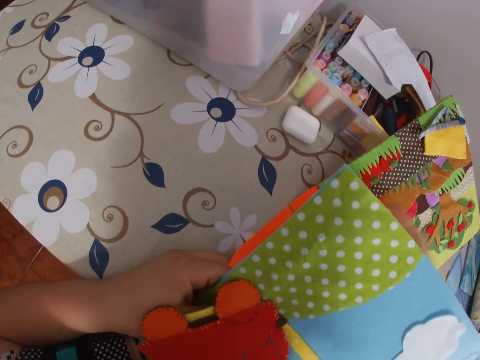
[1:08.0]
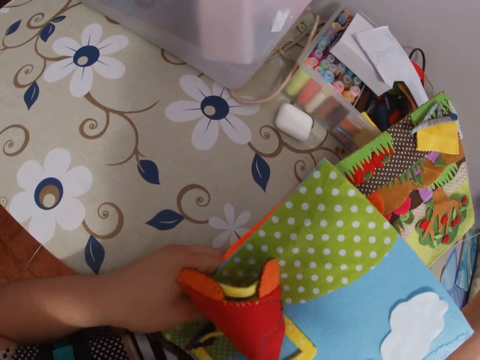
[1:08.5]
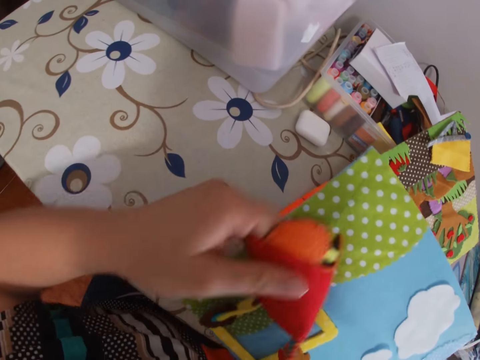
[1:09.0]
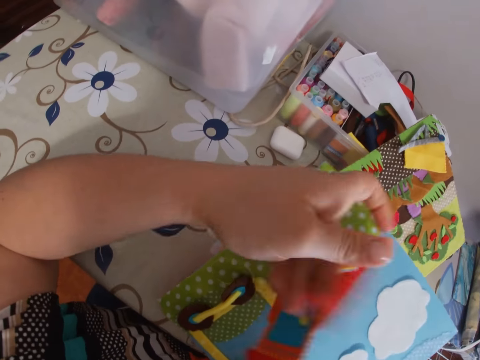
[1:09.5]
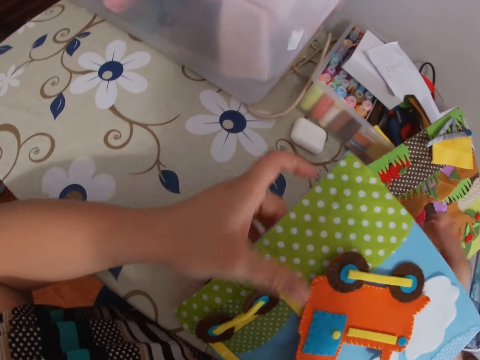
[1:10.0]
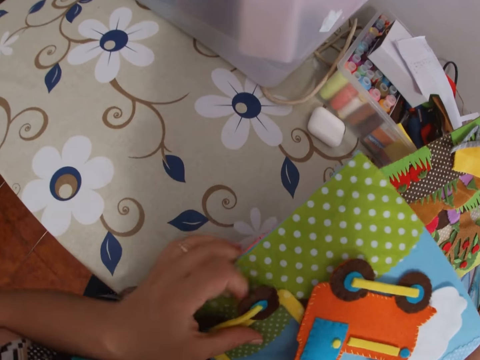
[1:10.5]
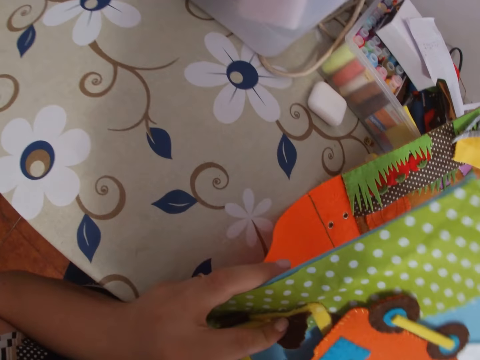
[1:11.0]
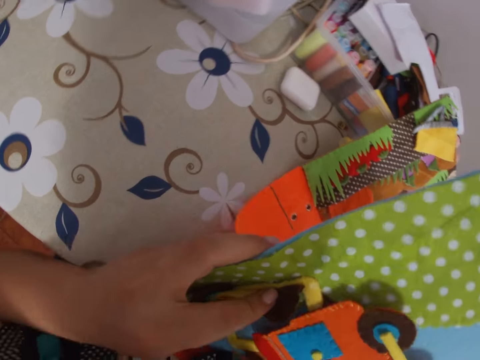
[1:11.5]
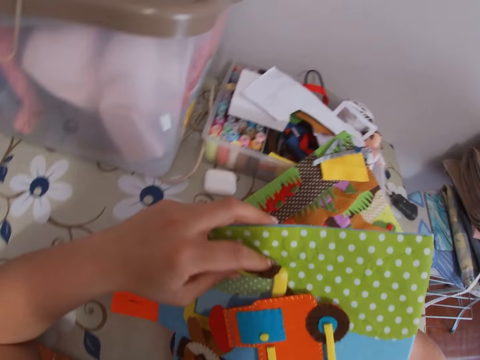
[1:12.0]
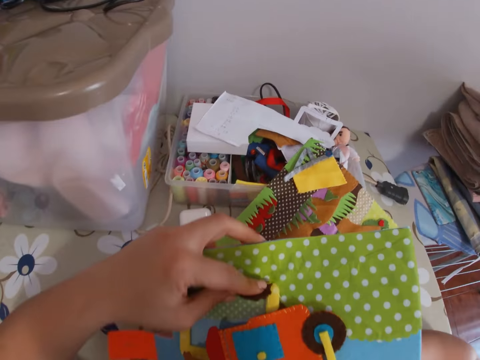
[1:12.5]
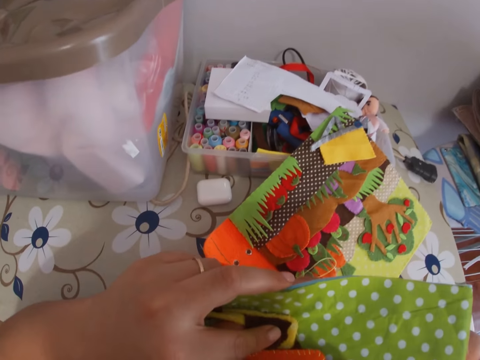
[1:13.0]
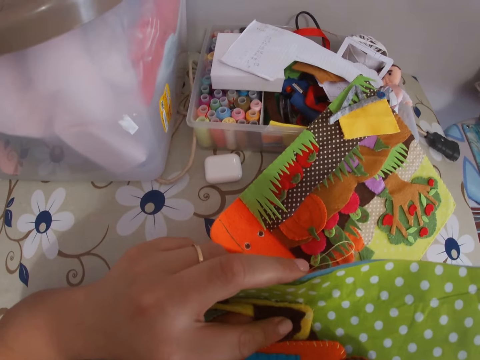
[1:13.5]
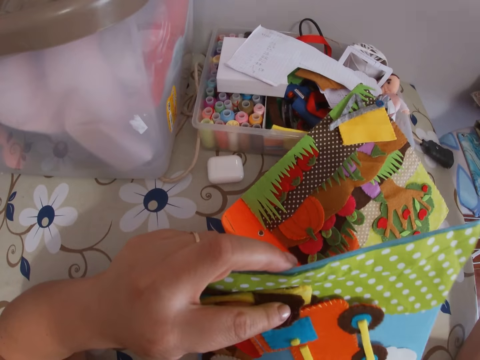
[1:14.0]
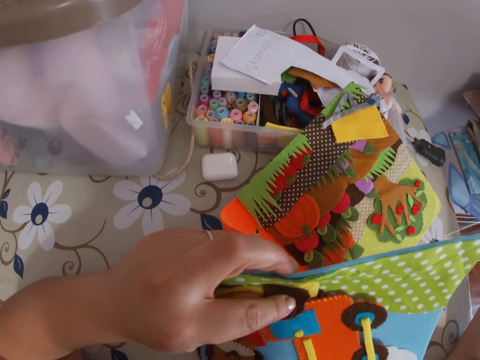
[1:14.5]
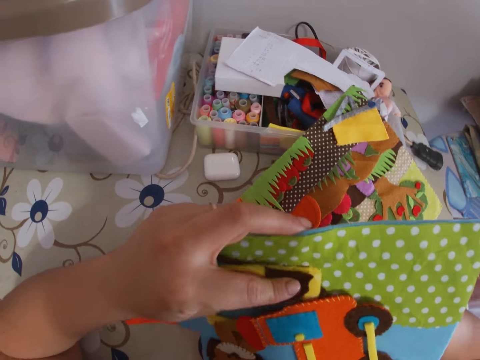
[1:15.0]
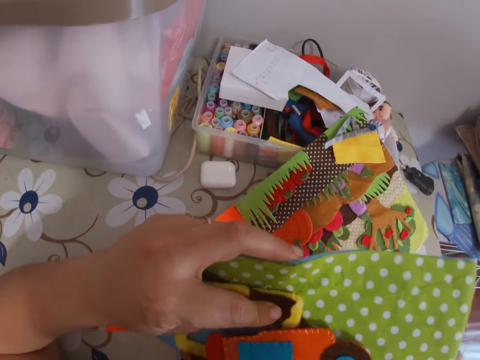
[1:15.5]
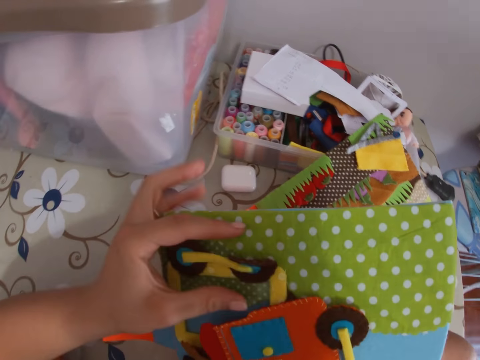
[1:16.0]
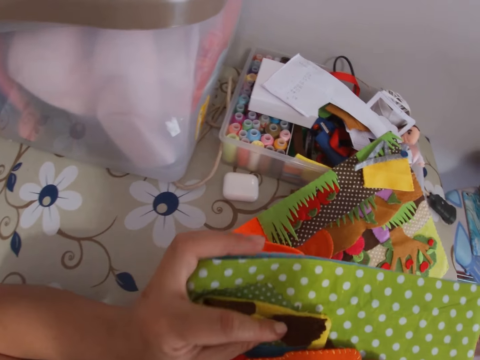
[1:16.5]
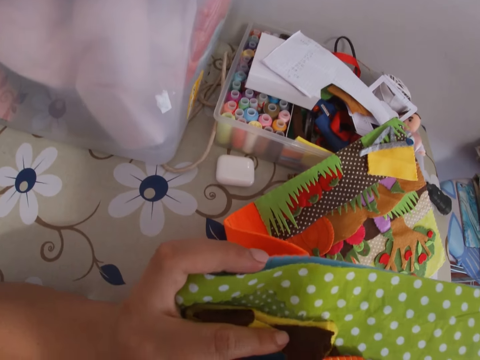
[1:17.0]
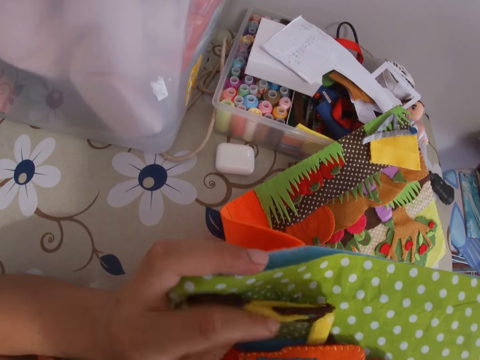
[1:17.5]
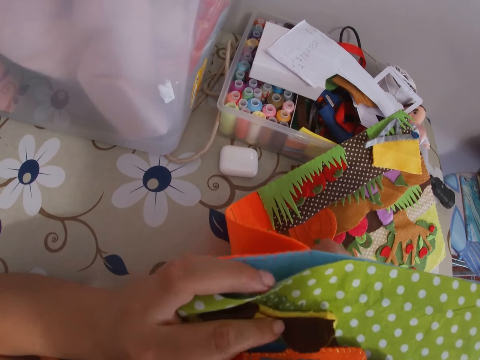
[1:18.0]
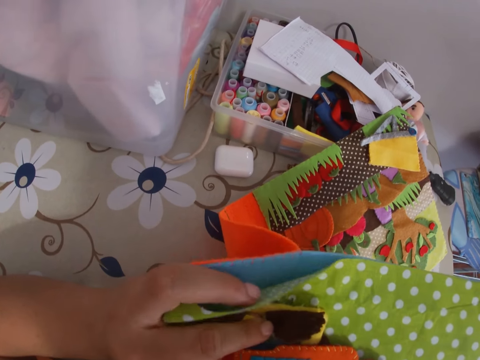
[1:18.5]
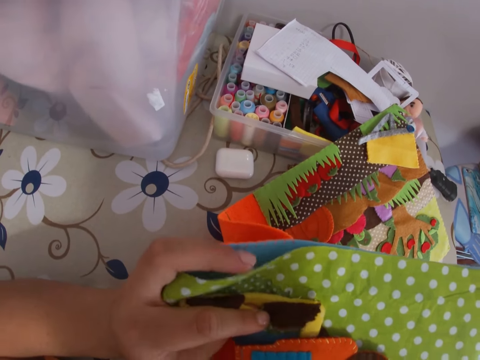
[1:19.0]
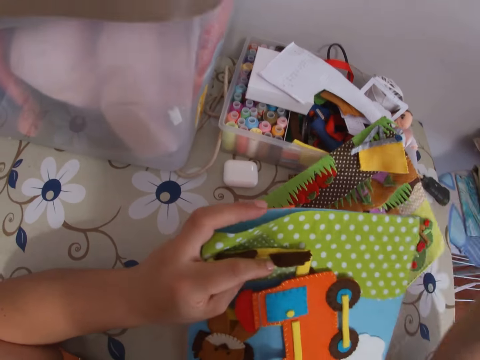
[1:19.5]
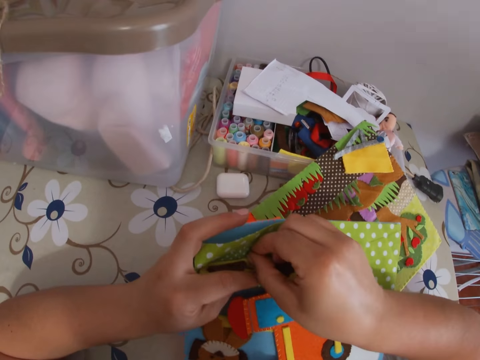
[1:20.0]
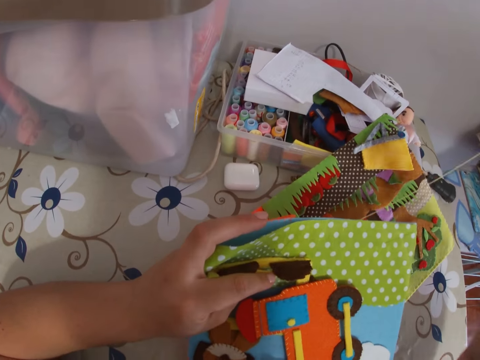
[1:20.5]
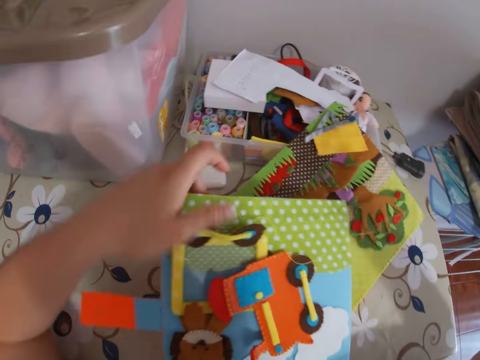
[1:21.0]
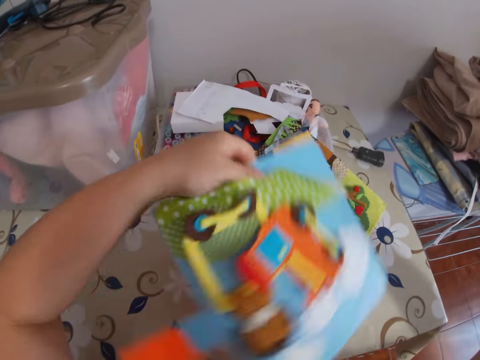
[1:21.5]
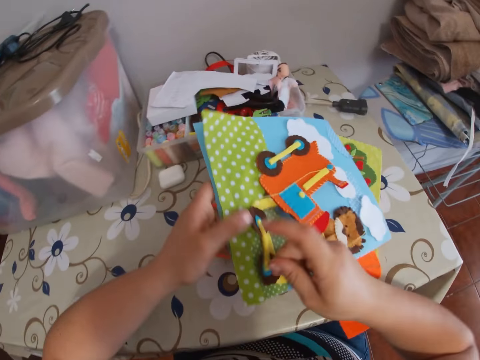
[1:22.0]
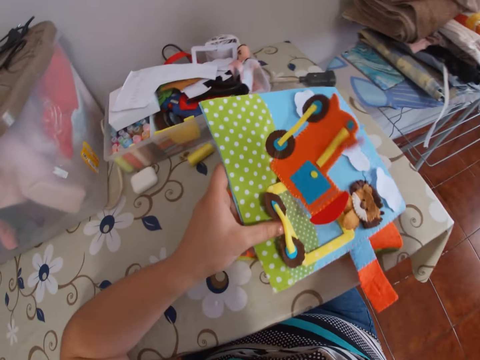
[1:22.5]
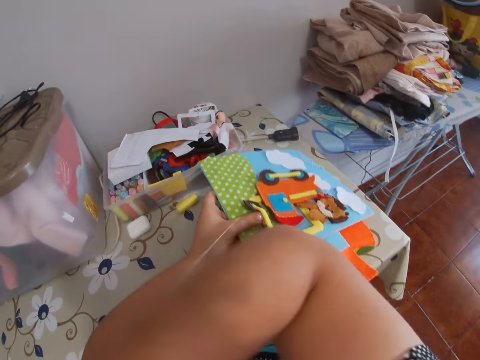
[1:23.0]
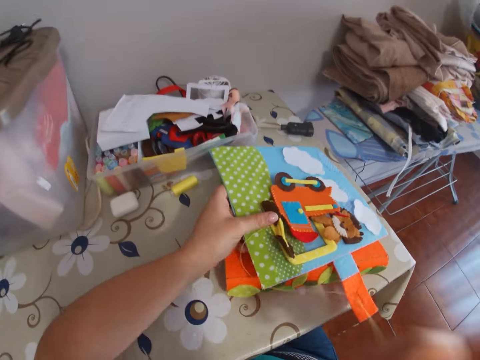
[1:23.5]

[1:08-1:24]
The camera wearer pulls the thread with her right hand. She pushes the pattern aside. She sews the cardboard with the needle to the book. She pulls the needle. She pulls the thread with her right hand. She moves the cardboard on the table and turns the book.

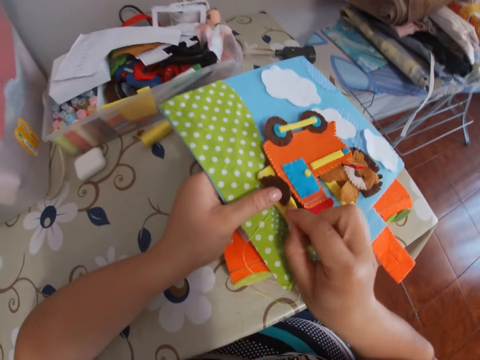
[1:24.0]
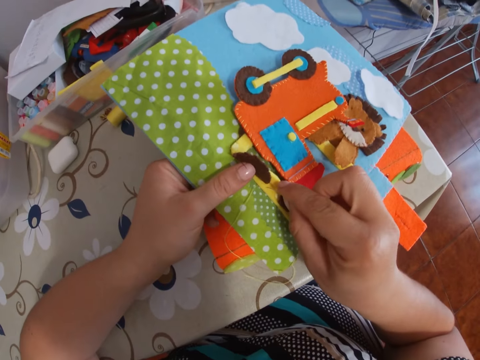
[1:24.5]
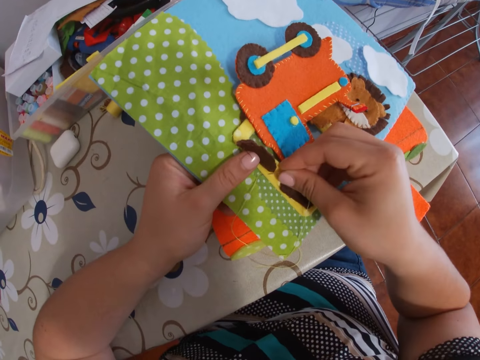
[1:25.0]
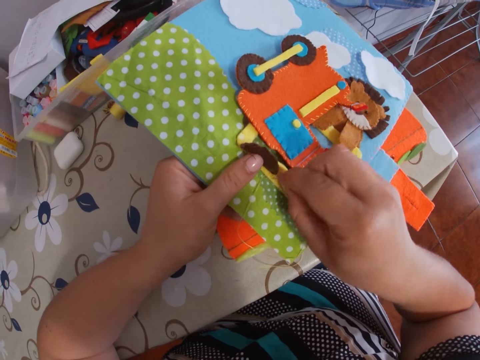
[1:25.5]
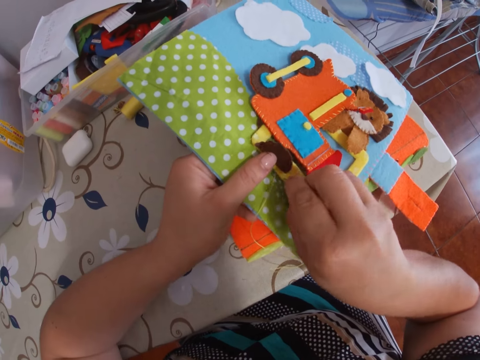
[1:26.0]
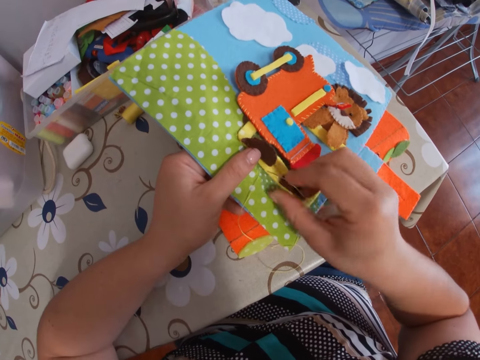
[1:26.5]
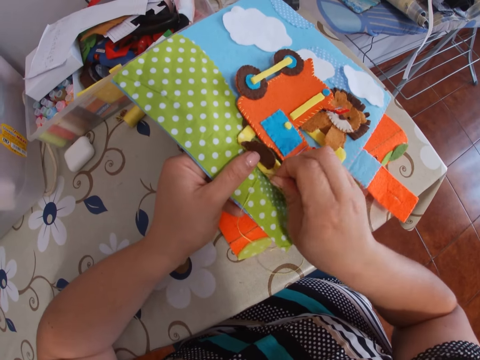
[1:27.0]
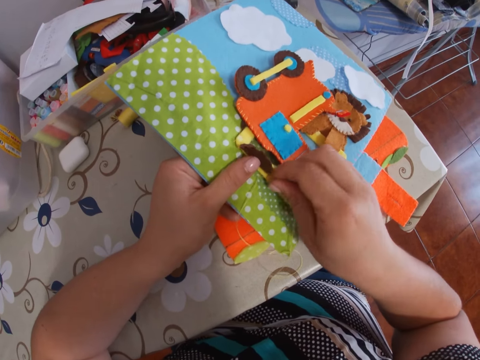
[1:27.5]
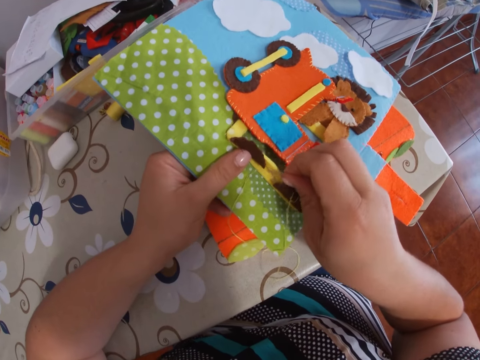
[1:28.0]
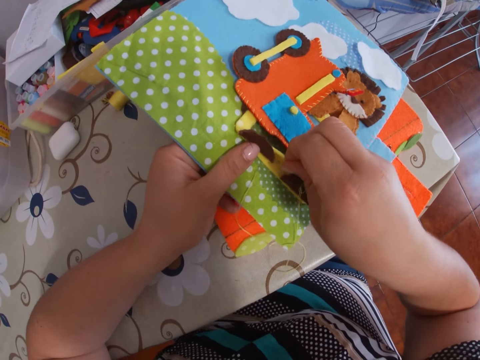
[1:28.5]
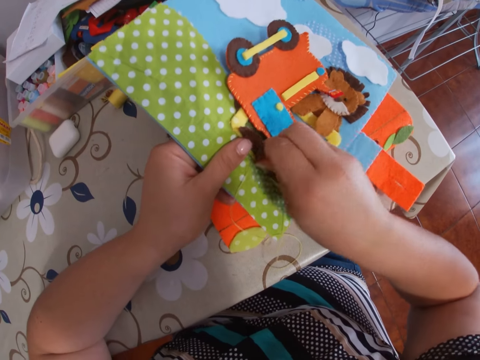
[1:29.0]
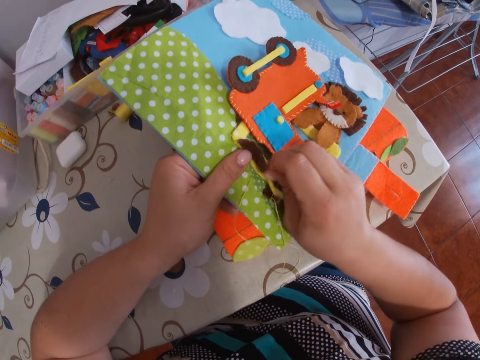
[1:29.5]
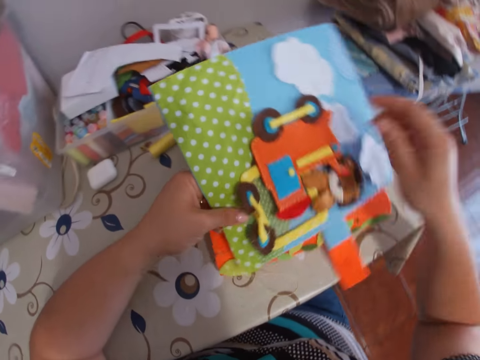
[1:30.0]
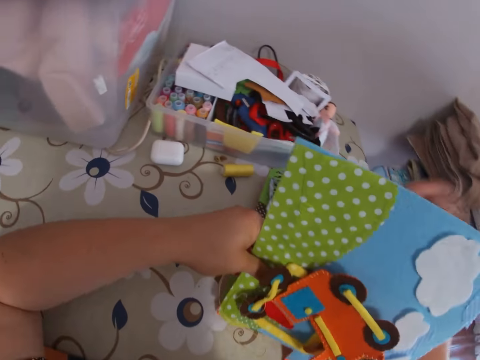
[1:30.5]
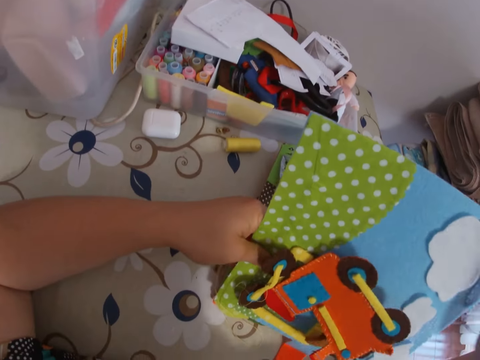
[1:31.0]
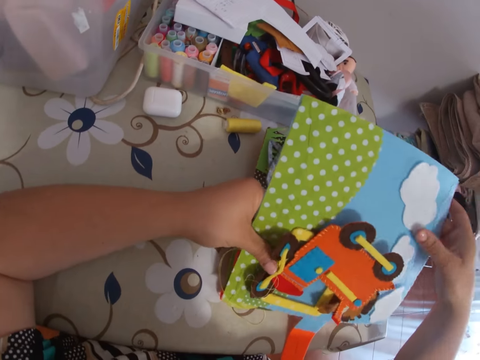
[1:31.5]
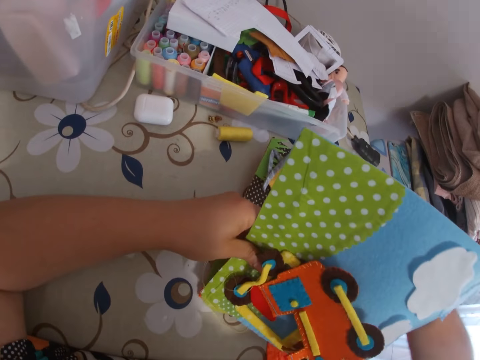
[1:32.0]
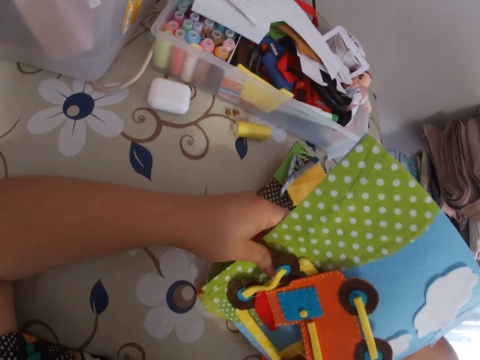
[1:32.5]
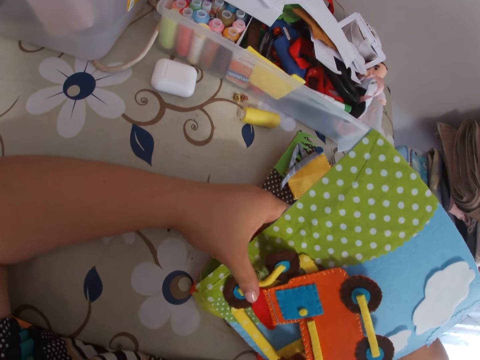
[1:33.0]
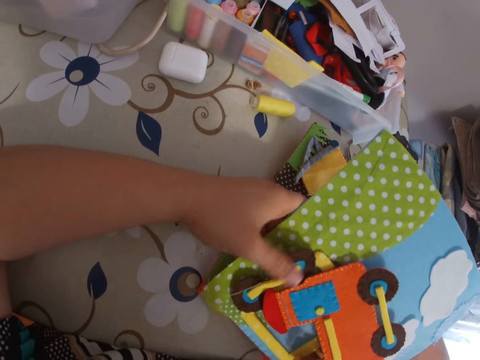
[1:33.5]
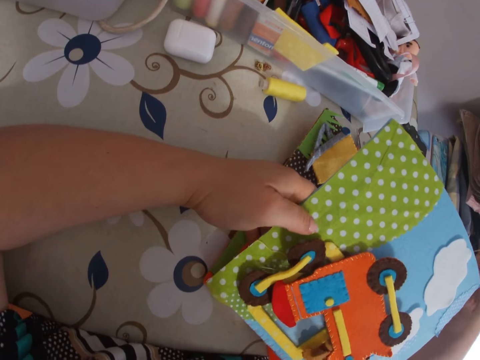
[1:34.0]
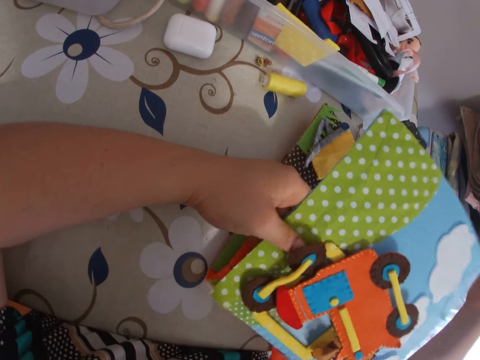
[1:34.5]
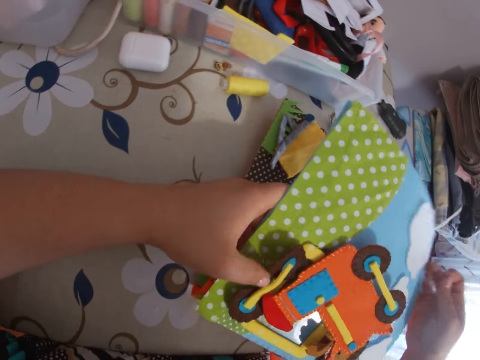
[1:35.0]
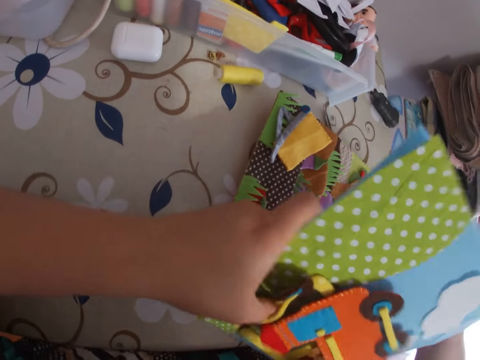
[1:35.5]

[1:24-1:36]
The camera wearer sews the cardboard with the needle to the book. She pulls the needle. She pulls the thread with her right hand.
